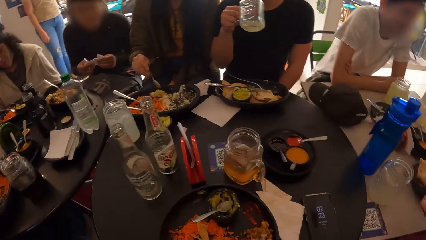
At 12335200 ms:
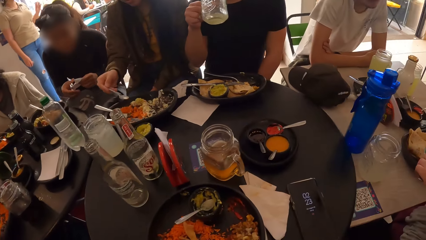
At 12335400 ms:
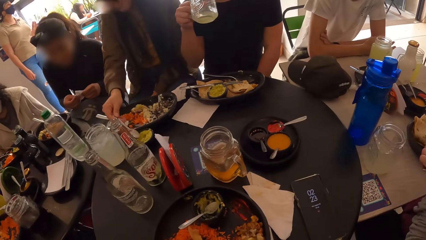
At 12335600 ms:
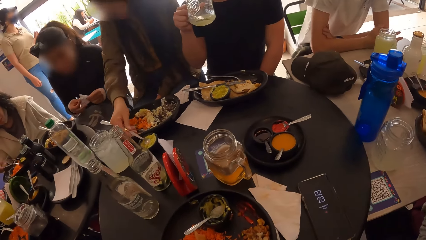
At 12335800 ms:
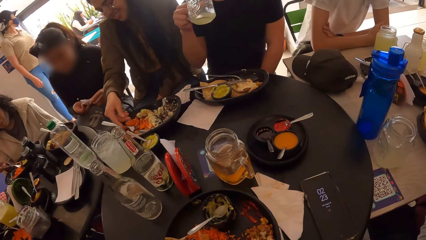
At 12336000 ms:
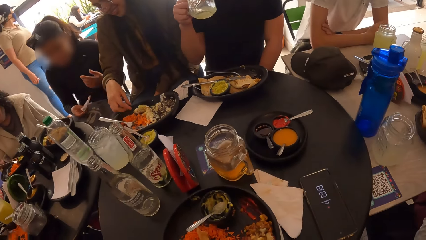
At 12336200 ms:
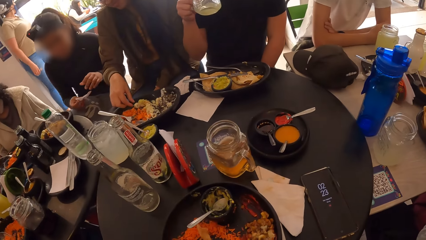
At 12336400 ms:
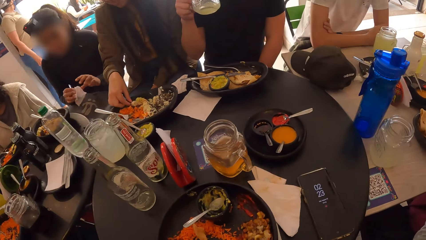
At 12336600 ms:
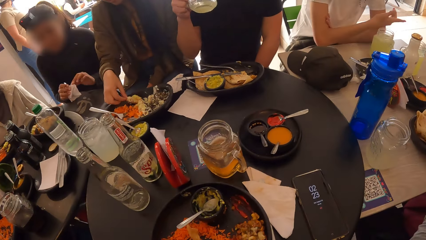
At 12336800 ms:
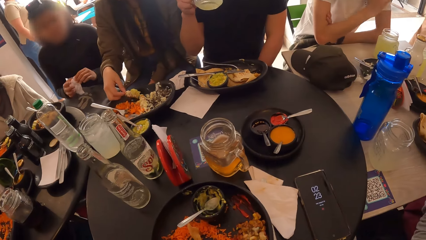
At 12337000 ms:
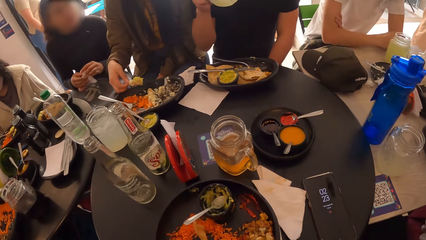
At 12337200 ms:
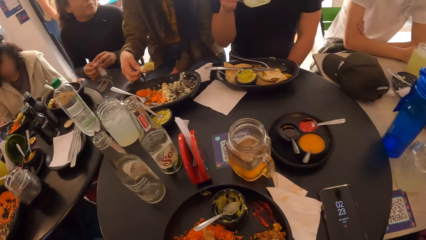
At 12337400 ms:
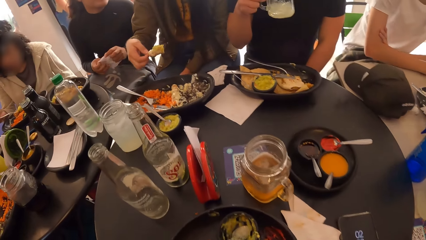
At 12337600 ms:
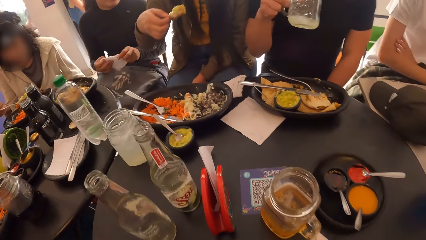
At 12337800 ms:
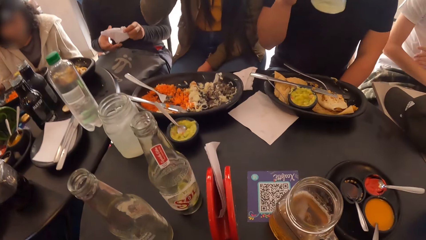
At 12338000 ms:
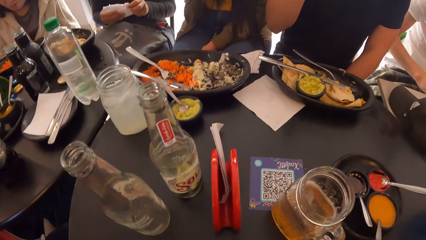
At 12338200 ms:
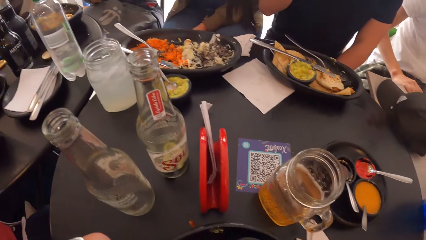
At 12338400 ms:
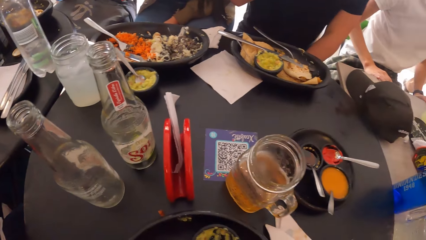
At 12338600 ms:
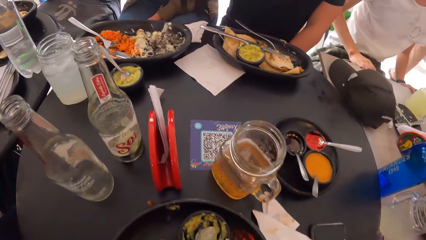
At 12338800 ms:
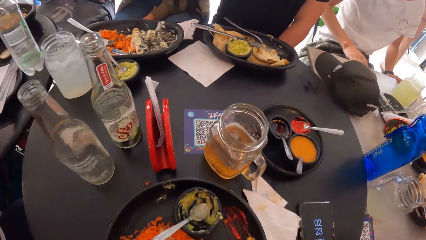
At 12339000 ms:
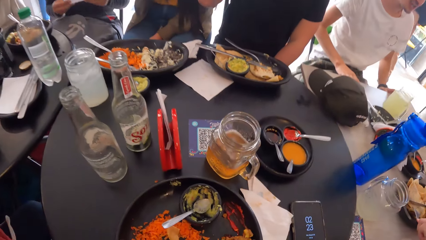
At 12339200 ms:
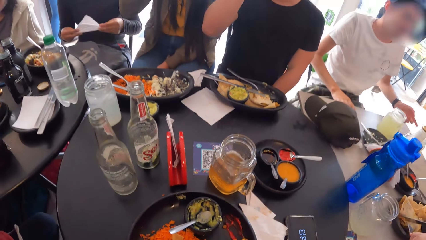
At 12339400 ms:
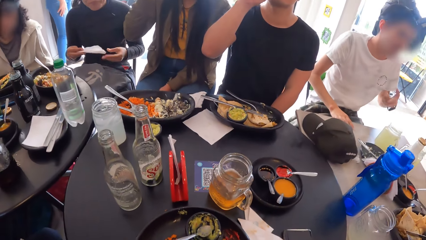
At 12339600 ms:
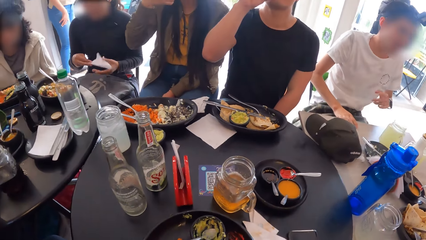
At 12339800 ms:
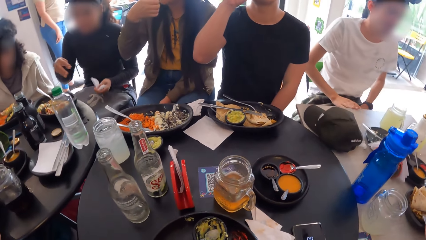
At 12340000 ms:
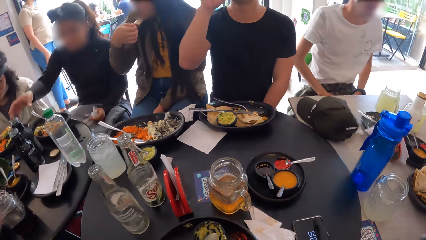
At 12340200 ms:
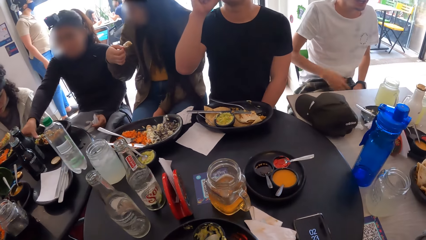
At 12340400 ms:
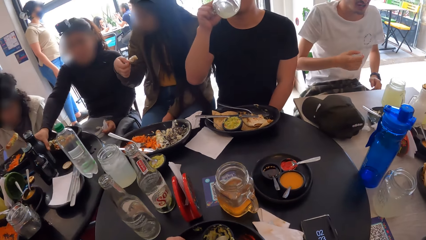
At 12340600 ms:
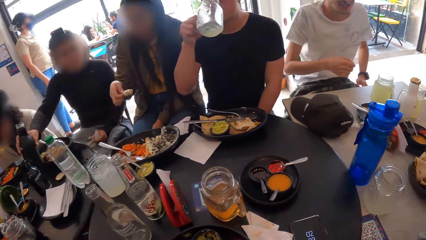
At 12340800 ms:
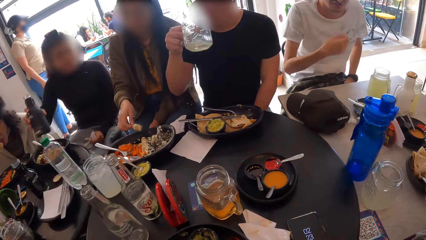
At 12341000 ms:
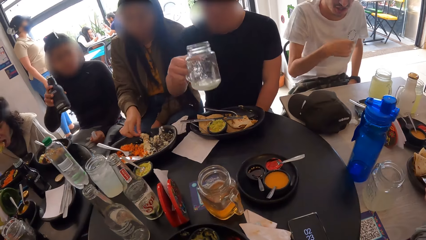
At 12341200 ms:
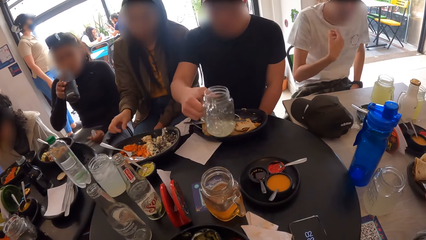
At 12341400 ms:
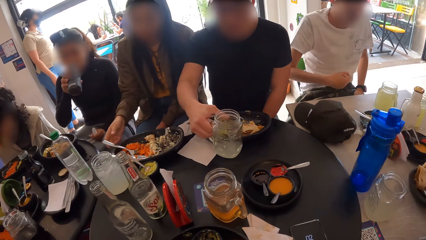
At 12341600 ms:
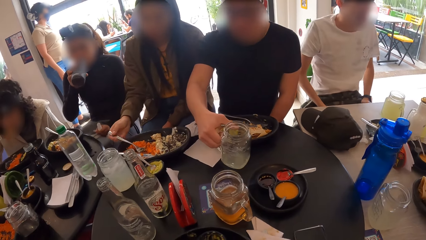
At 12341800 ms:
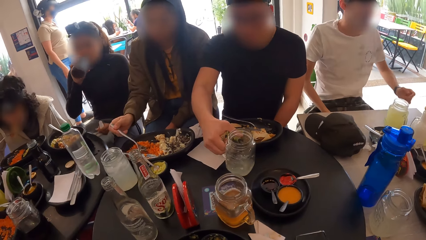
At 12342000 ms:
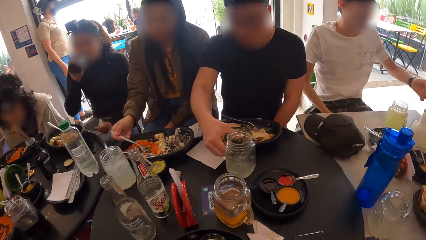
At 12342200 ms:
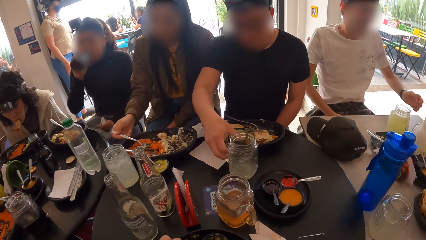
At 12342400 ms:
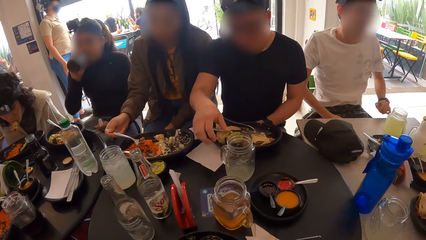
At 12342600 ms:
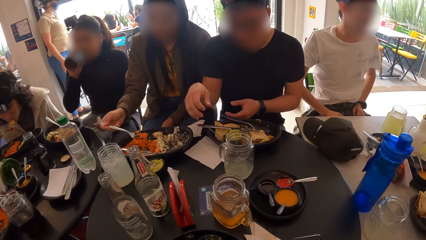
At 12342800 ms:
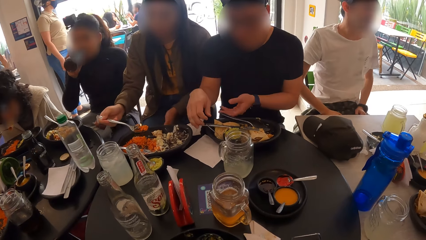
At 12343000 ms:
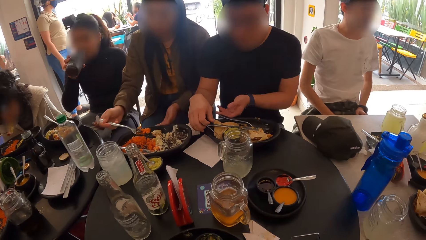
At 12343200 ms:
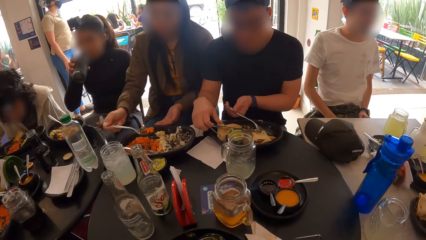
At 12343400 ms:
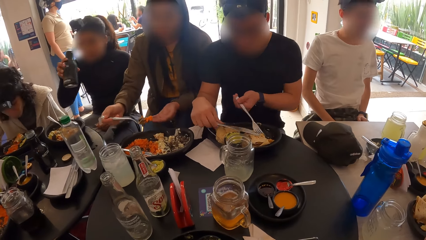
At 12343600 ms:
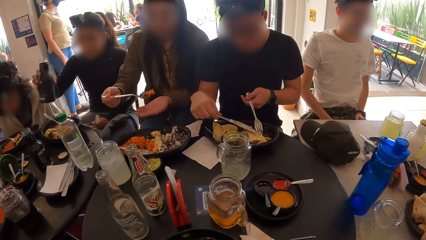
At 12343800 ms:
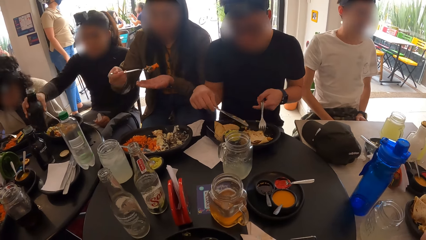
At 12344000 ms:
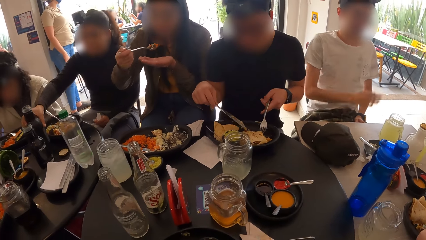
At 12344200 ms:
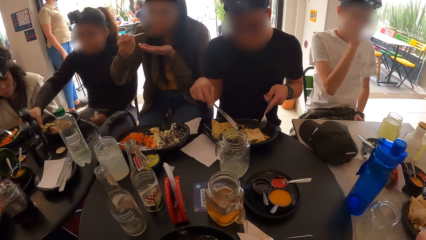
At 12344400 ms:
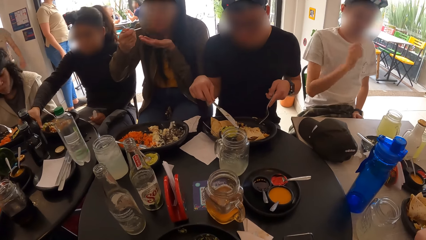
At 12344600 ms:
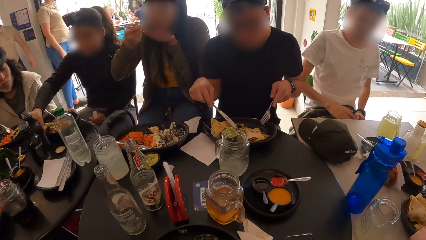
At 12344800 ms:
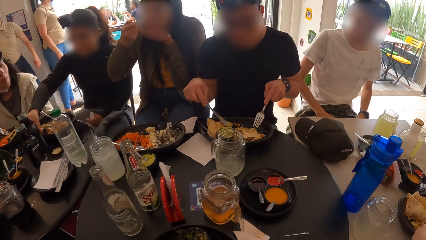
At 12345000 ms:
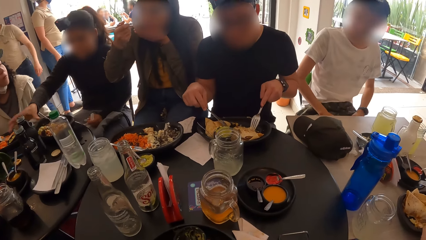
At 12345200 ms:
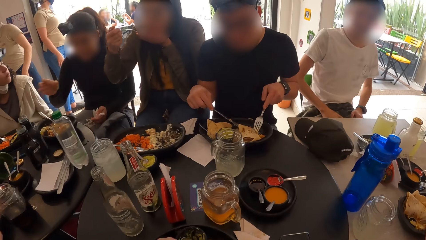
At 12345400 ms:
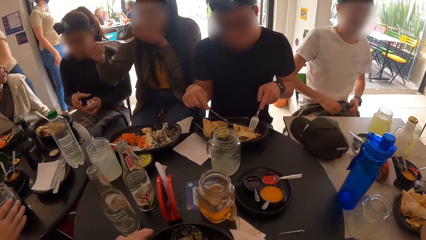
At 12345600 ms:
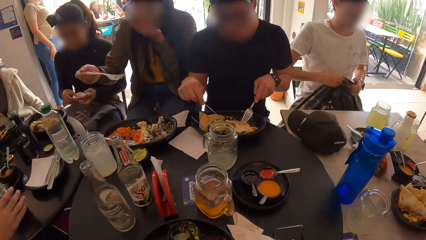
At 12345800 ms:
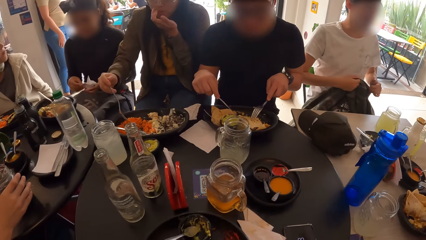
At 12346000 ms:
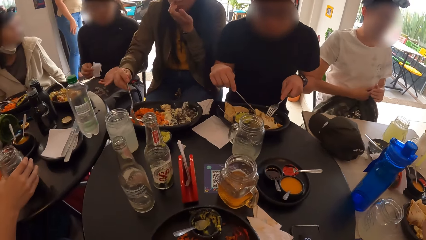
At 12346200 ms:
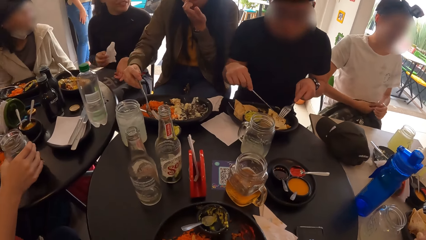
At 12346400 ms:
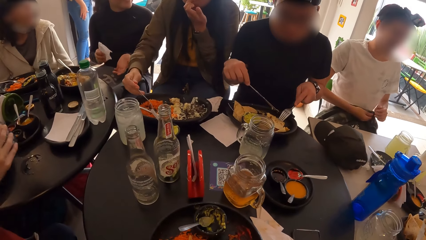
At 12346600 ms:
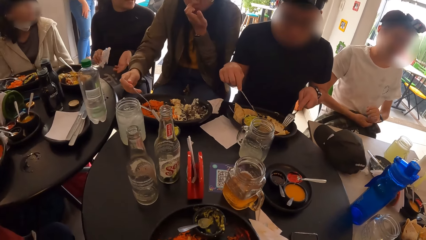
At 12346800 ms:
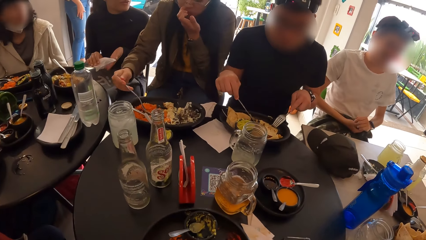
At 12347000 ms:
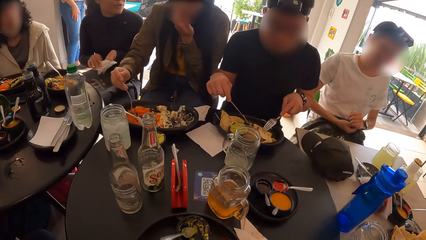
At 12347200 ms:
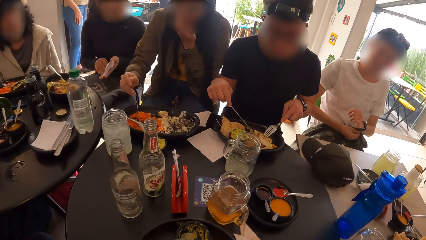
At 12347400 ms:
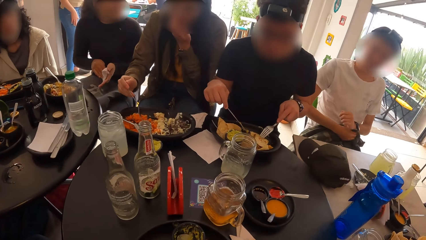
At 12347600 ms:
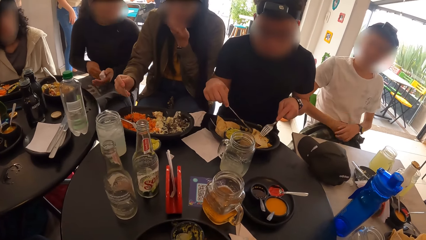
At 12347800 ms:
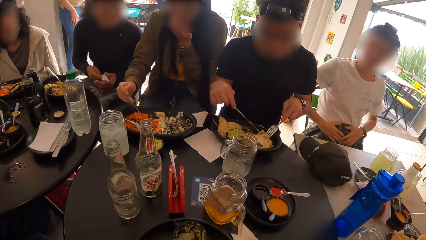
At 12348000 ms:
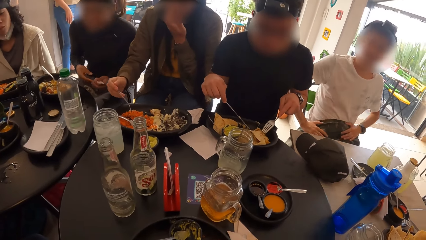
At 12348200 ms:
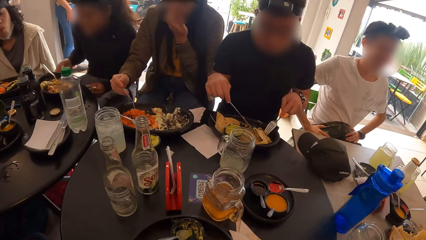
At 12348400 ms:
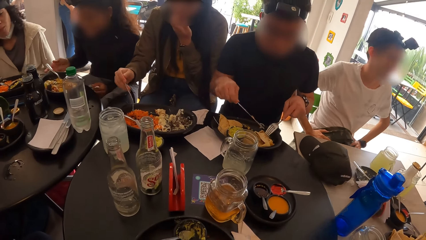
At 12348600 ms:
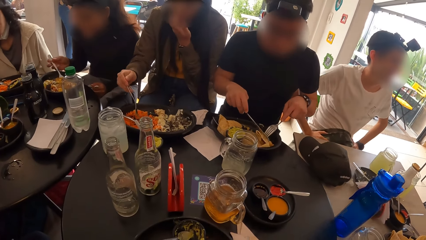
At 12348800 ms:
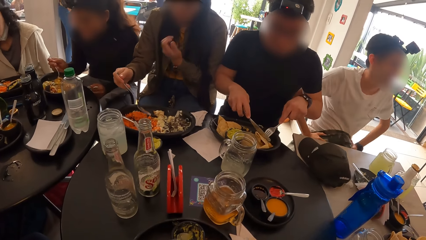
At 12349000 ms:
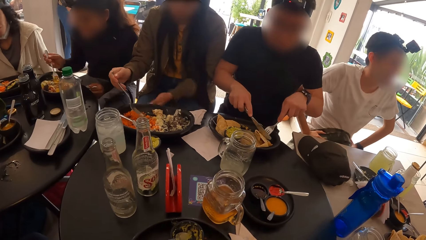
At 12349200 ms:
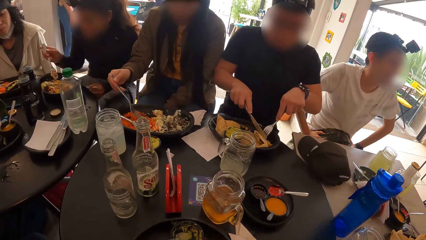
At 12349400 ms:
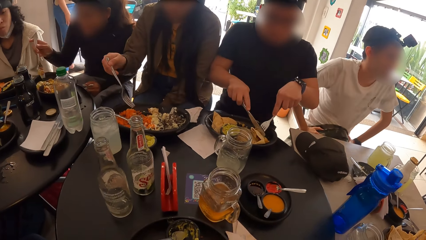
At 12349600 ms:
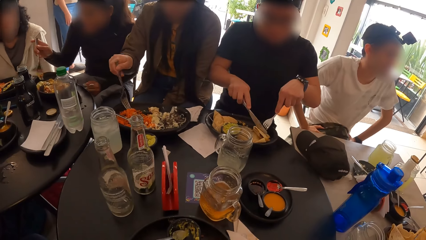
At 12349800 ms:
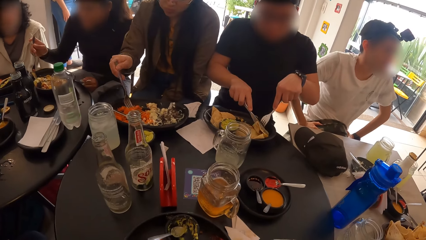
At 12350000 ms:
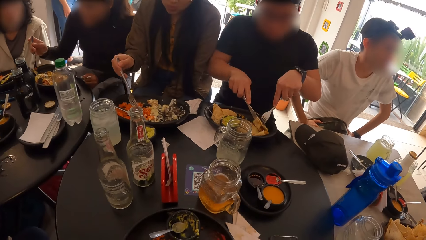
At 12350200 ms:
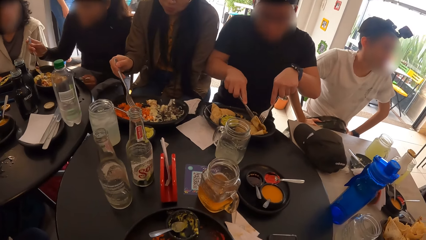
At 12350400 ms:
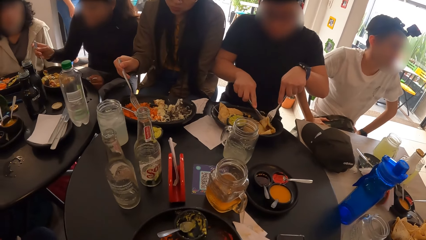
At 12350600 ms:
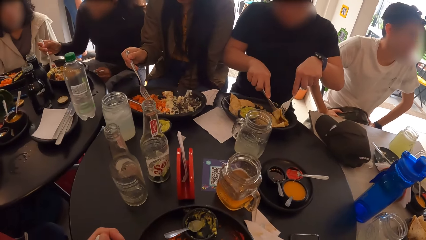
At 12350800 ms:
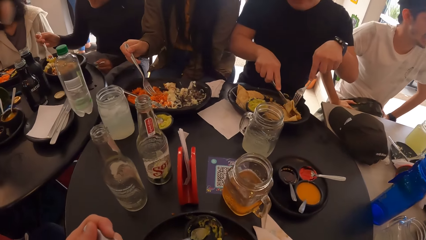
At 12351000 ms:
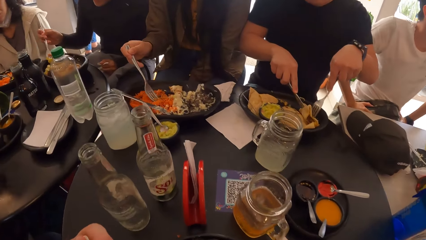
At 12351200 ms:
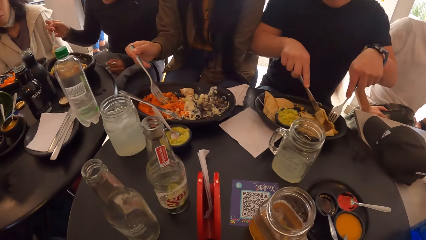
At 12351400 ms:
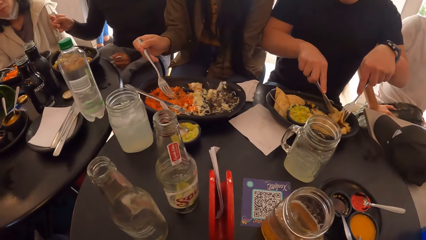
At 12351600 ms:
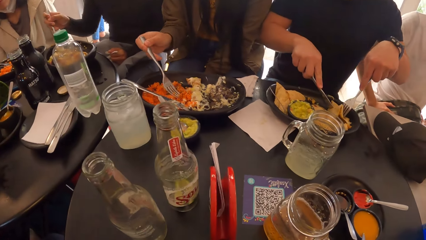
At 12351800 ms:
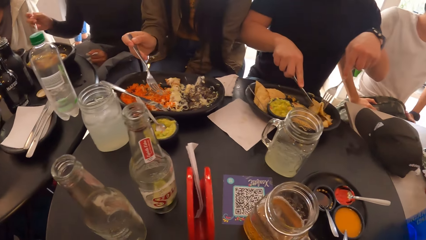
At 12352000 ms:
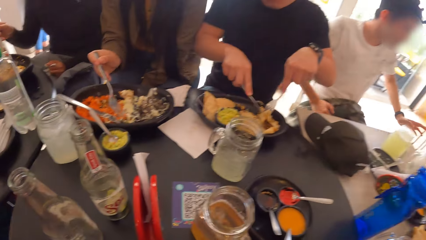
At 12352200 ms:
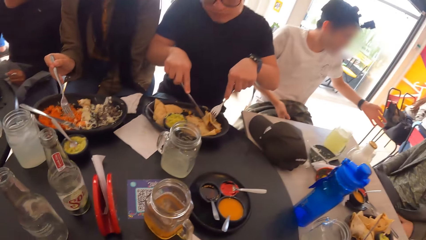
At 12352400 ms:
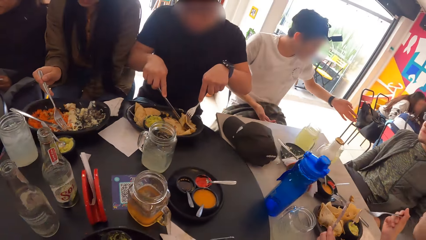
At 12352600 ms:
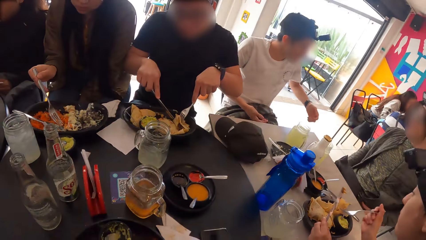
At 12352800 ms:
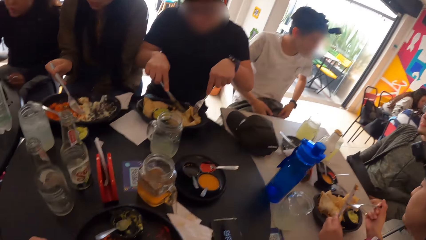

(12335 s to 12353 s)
The camera wearer looks around the restaurant and eats food. A woman picks food with her right hand. A man drinks from the cup with his right hand. Another woman passes the tissue to her left hand. The camera wearer holds a spoon. The other woman lifts a bottle with her right hand. The man drops the cup with his right hand. The other woman drinks from the bottle with her right hand. The first woman eats food with the fork in her right hand. The man picks up the fork and knife with both hands. The other woman drops the bottle on the table with her right hand. The man puts the fork and knife into a plate of food. Another man carries a bag on his lap with both hands. The camera wearer looks around the restaurant. They eat food. They look around the restaurant.
